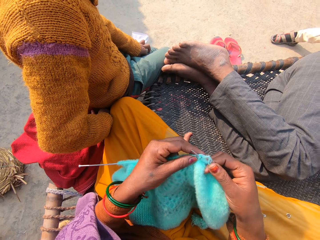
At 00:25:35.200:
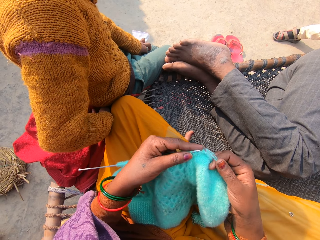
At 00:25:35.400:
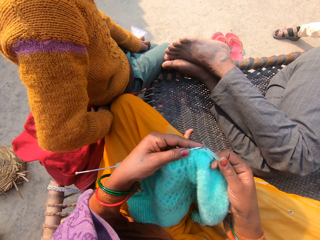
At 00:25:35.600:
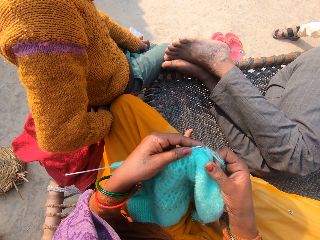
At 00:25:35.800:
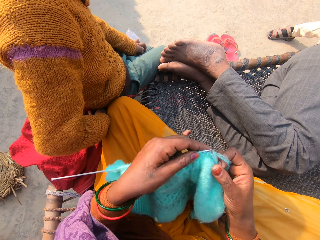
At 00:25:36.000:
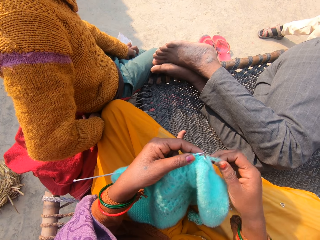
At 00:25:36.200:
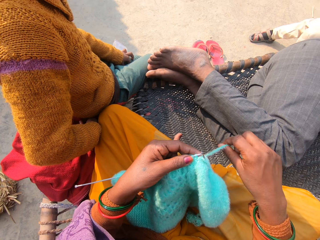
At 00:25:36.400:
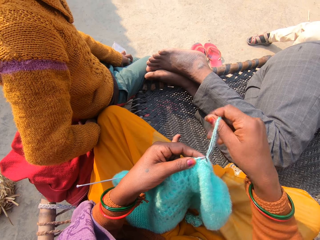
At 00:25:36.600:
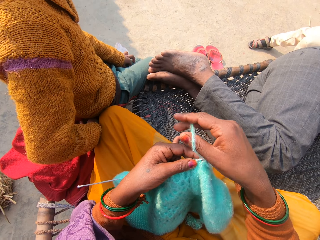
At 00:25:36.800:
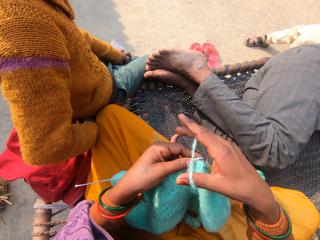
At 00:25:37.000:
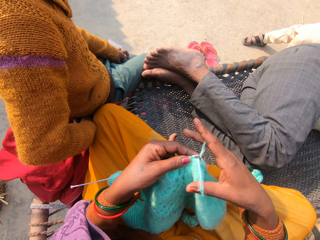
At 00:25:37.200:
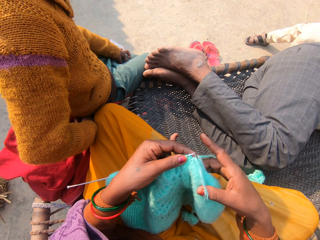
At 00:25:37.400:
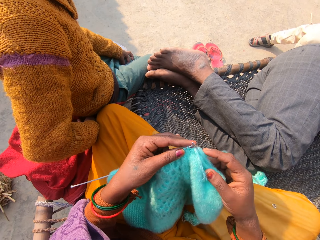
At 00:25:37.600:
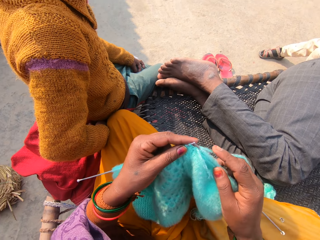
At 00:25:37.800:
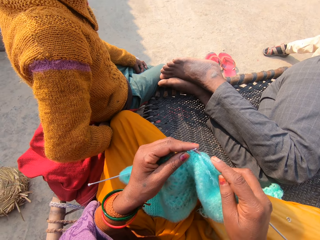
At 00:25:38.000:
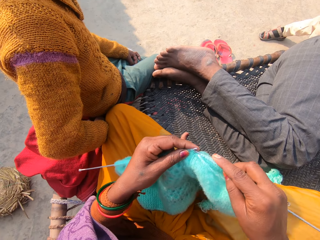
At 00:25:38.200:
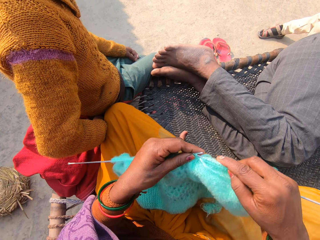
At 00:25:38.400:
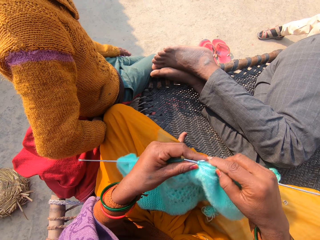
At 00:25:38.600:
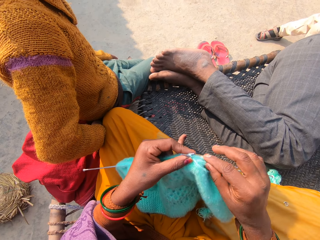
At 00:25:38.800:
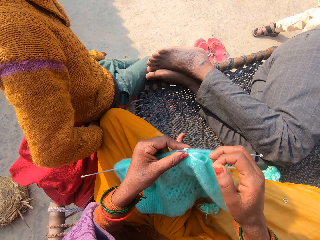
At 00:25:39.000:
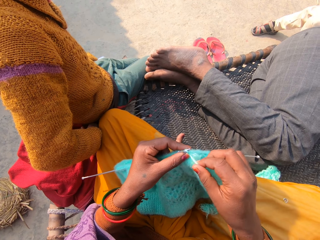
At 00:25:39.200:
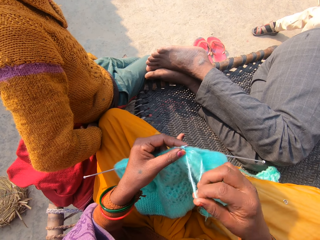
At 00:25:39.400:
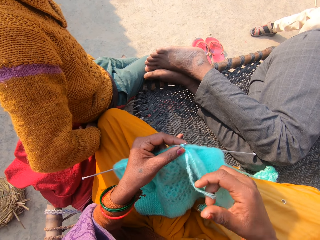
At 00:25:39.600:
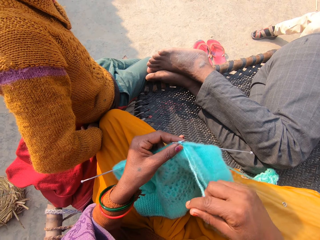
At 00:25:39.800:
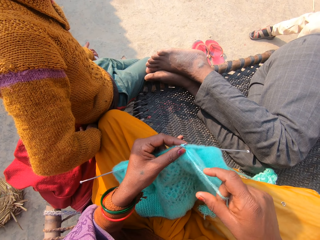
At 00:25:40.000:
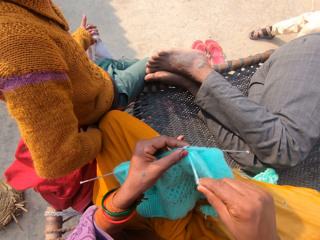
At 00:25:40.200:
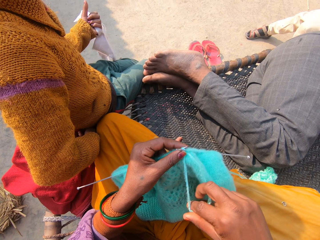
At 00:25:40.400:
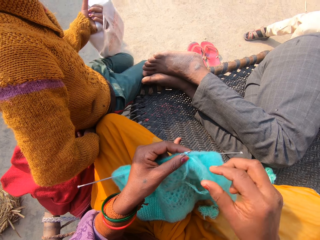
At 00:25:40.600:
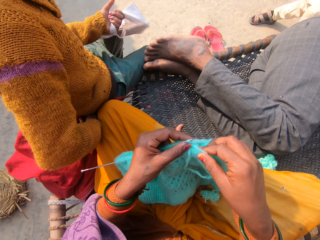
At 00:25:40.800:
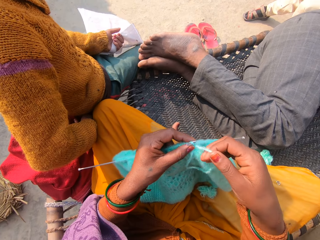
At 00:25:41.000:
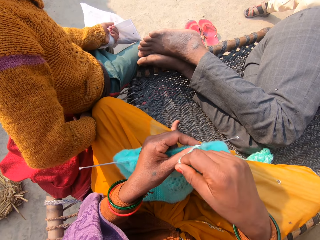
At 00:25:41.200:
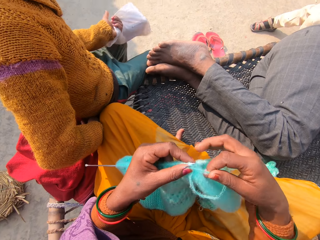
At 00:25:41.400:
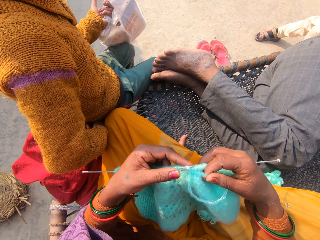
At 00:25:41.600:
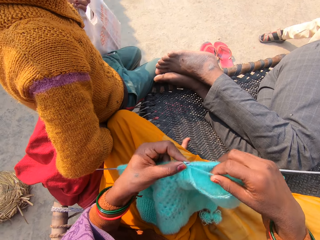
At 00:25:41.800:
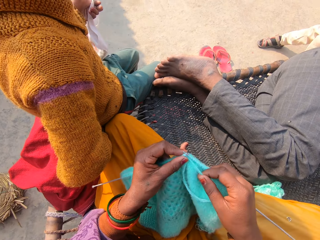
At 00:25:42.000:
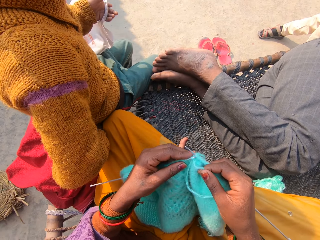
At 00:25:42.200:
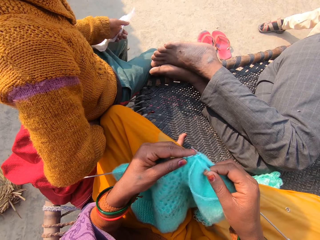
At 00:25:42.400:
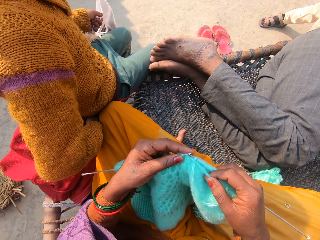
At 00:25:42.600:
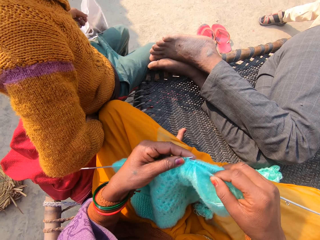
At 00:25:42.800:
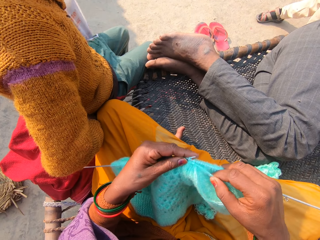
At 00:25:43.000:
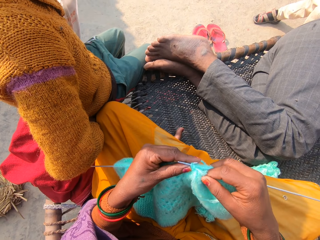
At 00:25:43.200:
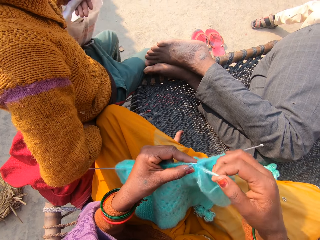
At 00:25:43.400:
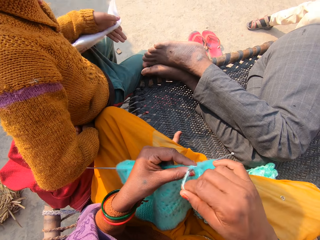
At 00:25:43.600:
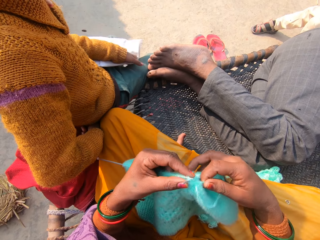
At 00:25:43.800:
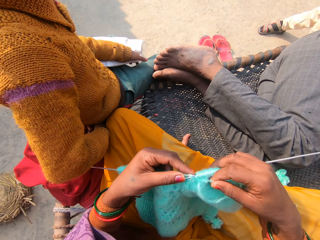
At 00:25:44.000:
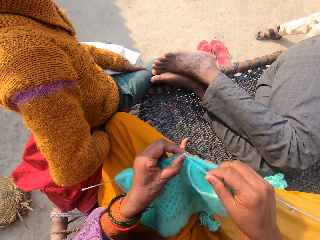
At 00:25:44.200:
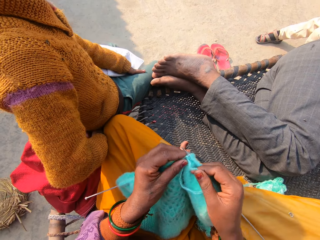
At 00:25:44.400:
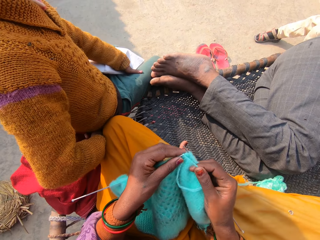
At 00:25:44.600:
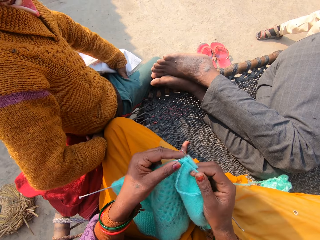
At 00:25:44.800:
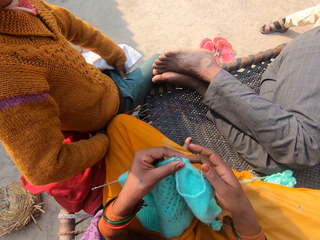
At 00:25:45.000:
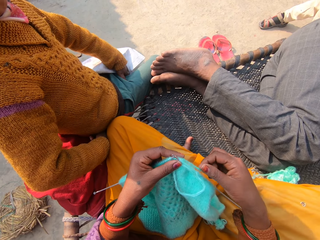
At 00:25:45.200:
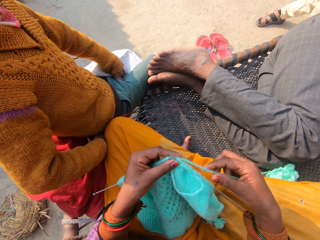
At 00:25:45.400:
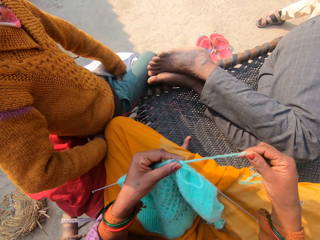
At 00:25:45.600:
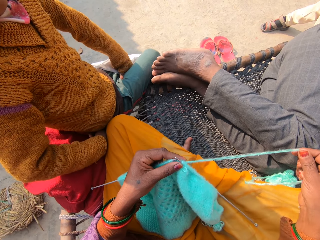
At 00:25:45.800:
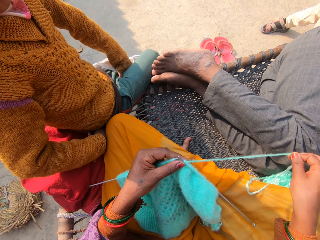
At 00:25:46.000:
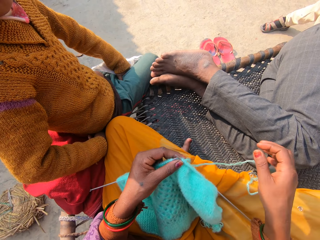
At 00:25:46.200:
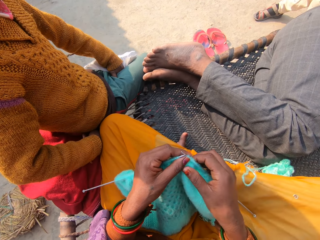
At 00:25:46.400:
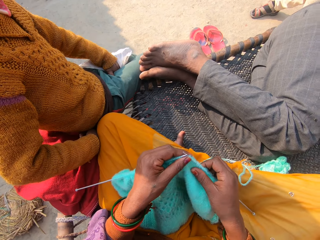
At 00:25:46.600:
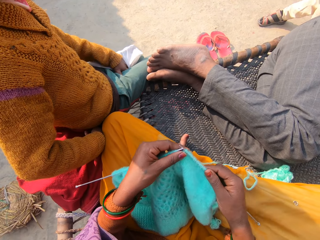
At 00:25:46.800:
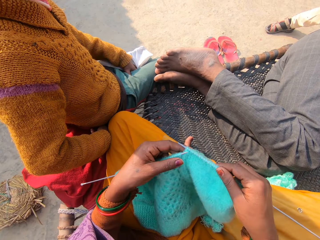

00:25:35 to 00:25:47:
The camera wearer adjusts the thread. They spread the thread.

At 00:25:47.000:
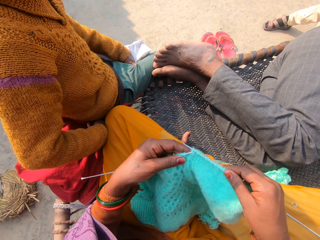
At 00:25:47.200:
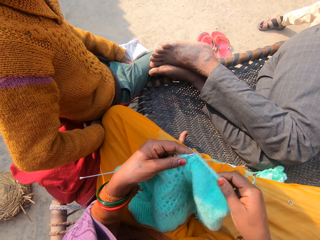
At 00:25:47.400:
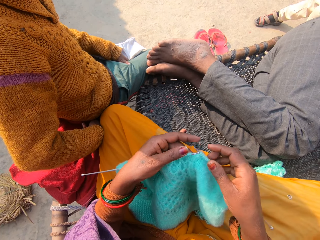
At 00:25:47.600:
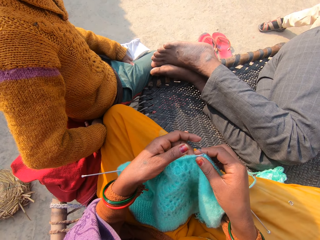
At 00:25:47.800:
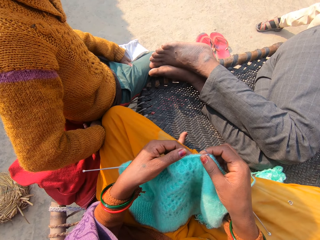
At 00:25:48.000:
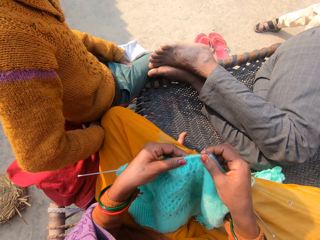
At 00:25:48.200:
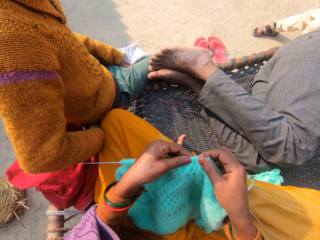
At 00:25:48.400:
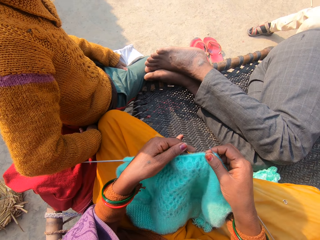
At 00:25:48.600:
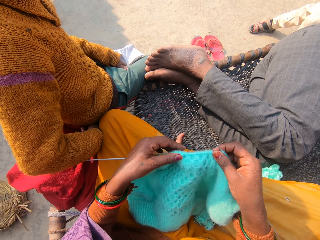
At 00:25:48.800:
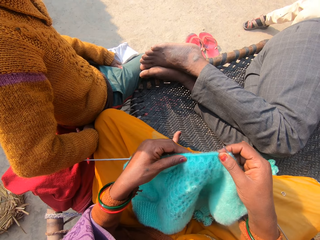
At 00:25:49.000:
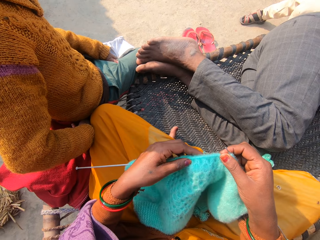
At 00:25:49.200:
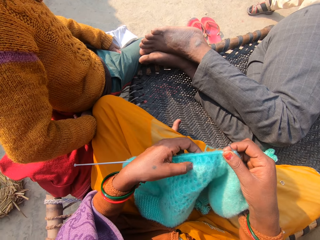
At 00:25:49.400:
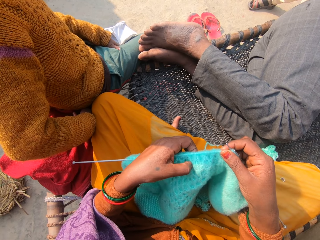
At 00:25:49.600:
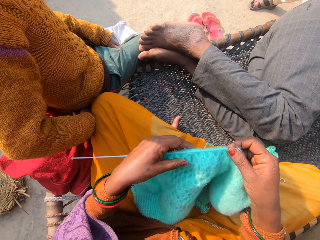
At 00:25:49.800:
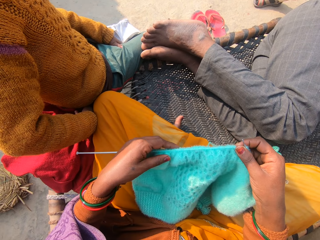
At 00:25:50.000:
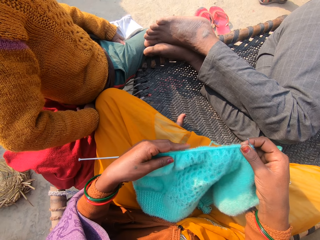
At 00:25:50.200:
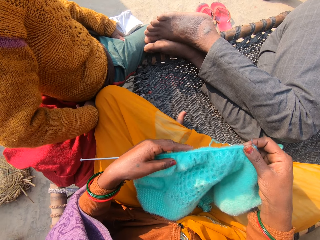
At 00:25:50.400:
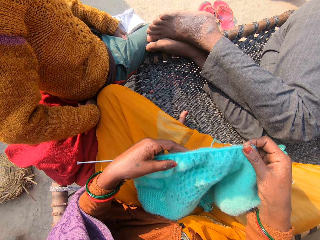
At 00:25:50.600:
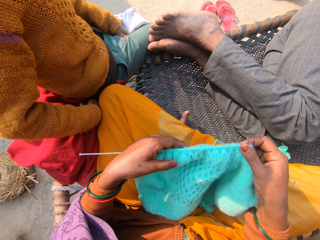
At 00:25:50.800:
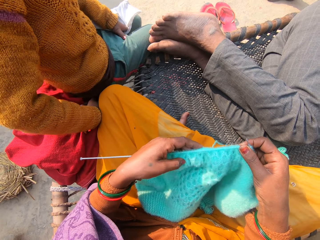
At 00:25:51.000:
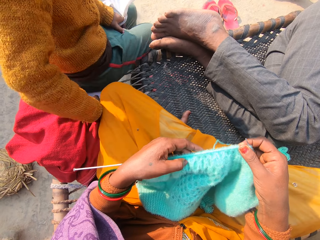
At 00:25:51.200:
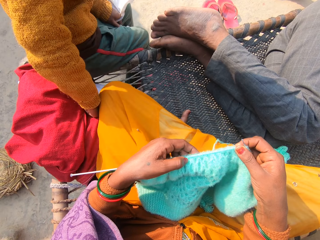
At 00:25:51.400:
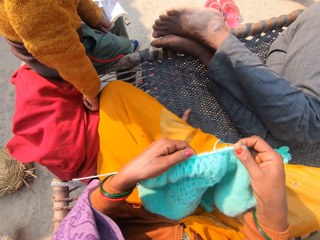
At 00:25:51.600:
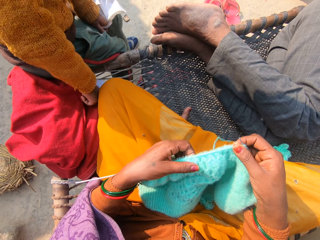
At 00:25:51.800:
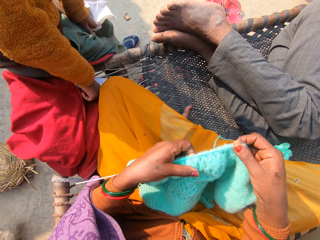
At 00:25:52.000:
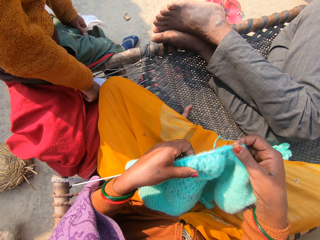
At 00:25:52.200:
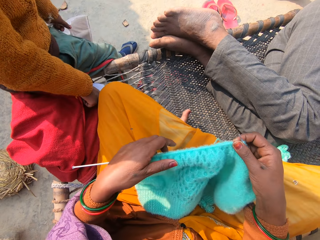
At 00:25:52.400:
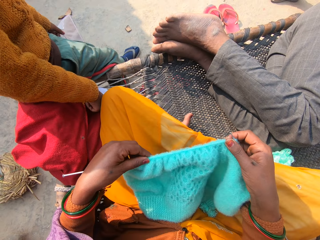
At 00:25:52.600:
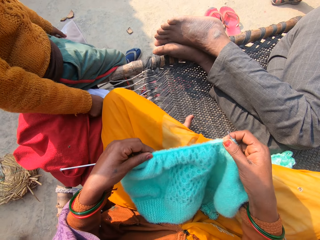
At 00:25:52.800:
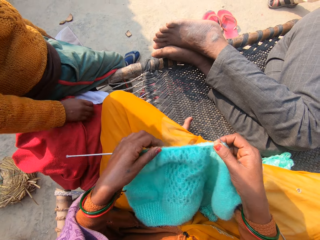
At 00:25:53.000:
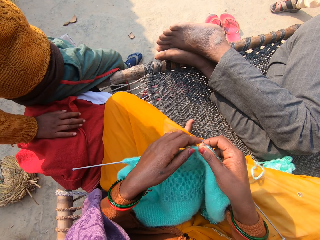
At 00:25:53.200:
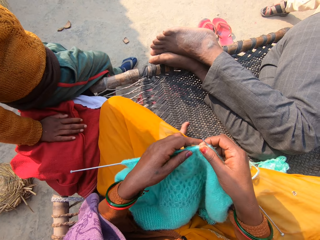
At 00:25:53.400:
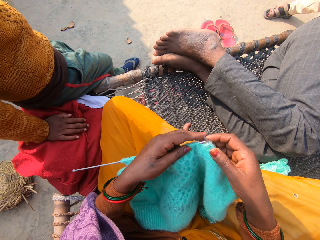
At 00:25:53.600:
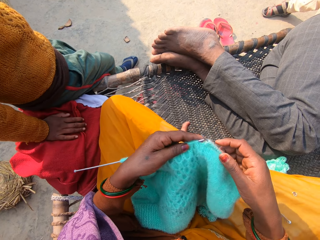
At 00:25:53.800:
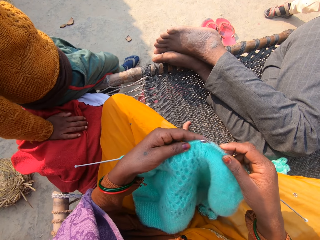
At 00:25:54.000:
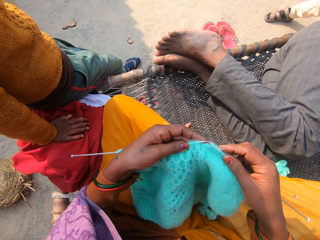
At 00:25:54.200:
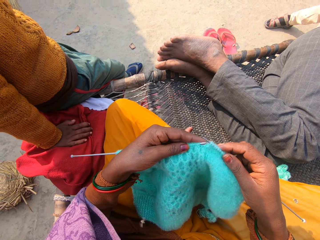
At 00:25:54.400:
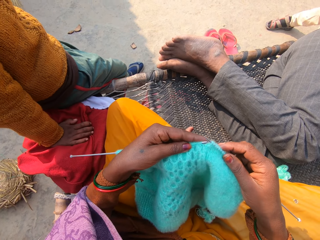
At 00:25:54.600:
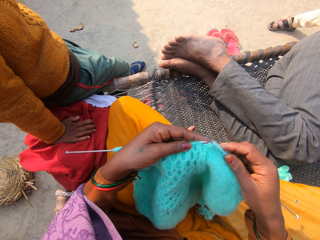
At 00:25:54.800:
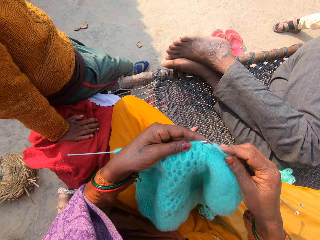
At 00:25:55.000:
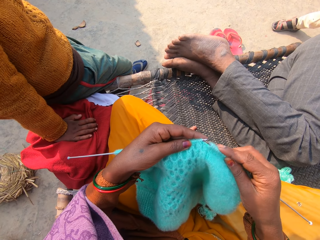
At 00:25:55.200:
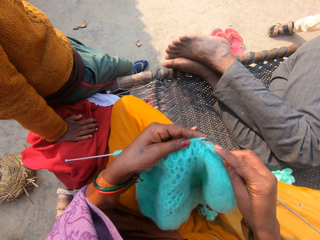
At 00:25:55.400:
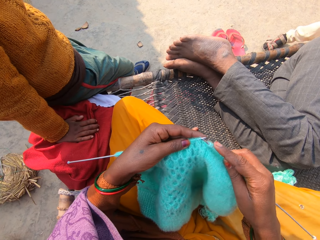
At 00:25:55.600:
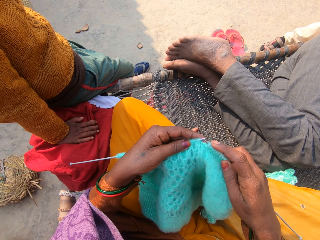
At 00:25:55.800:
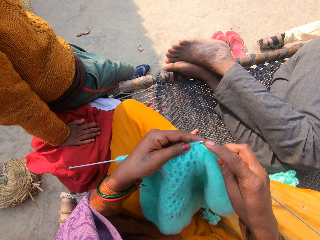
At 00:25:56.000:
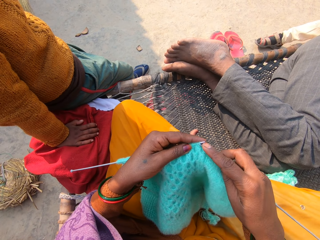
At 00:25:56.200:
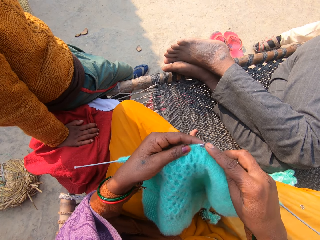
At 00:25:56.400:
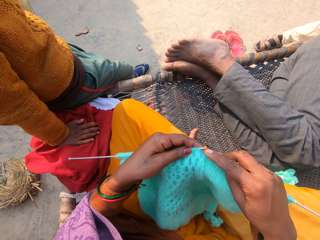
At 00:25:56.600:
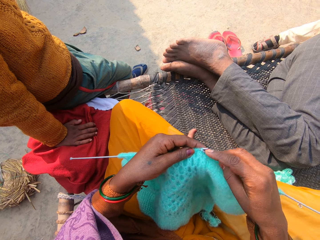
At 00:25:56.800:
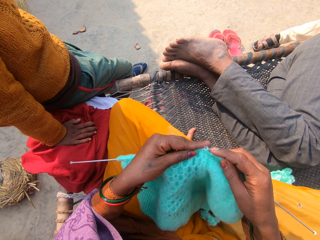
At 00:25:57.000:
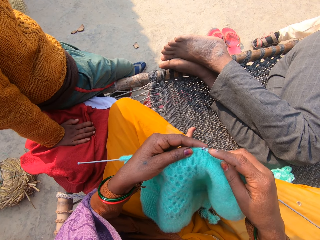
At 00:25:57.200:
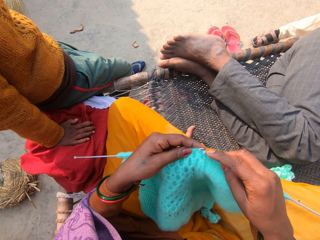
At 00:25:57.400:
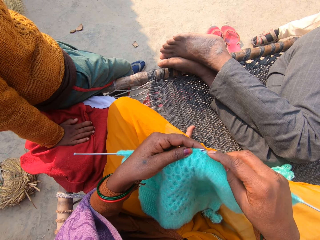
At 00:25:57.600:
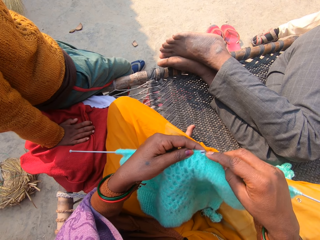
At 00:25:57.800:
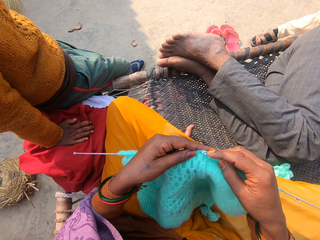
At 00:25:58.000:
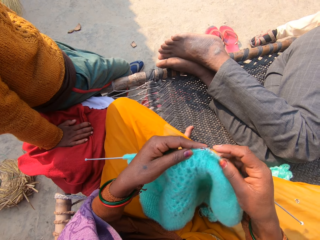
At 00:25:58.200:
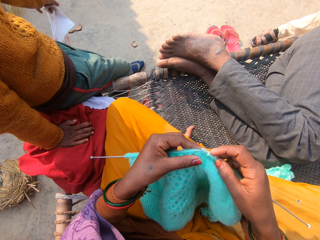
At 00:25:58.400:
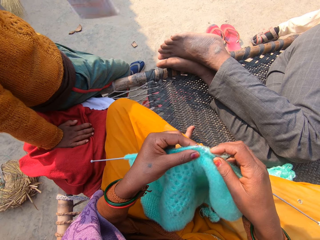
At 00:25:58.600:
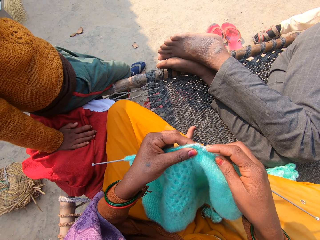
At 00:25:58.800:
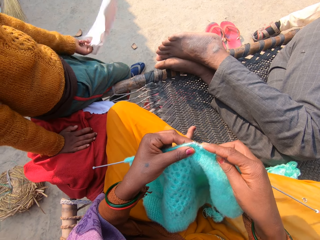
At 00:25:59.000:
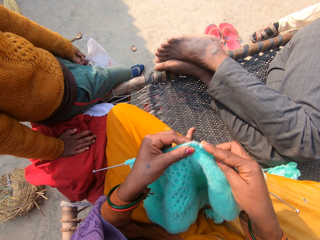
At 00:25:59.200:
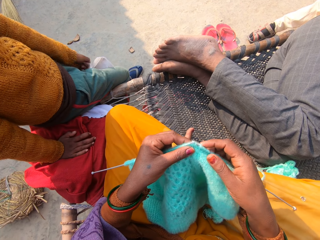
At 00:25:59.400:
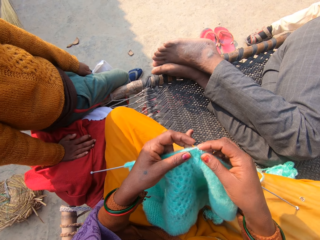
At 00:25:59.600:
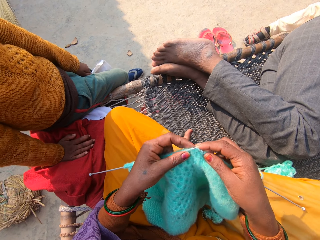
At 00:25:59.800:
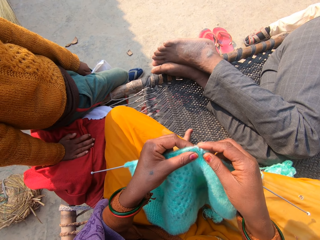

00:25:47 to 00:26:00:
The camera wearer adjusts the fabric. A person moves in the woven bench.
